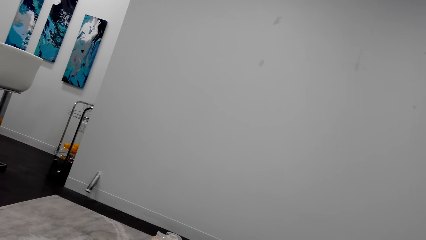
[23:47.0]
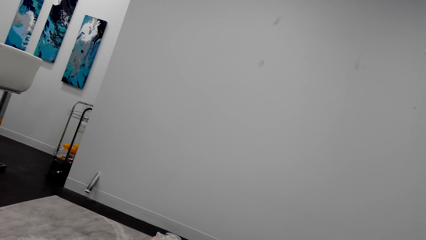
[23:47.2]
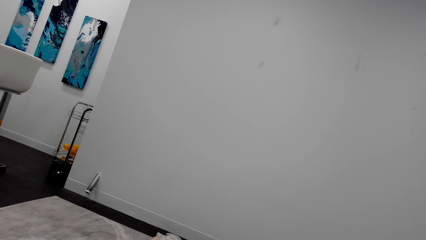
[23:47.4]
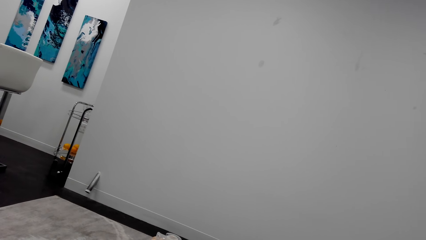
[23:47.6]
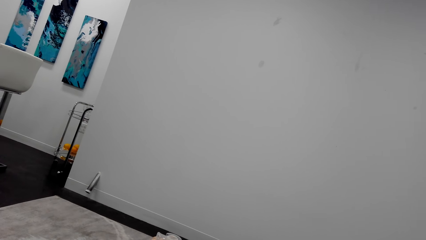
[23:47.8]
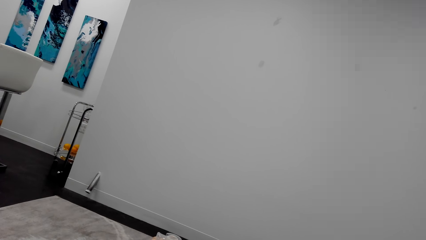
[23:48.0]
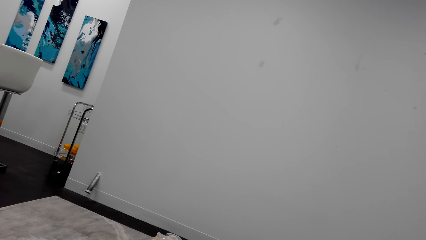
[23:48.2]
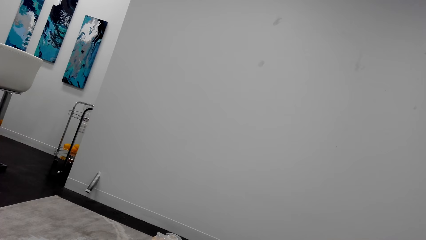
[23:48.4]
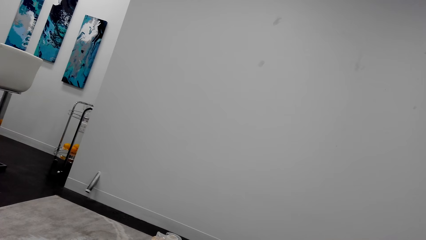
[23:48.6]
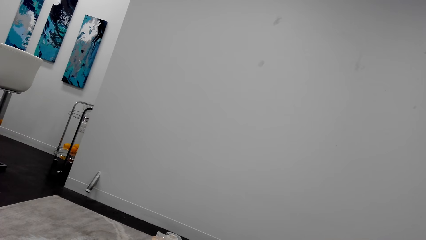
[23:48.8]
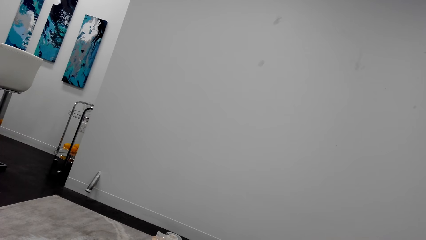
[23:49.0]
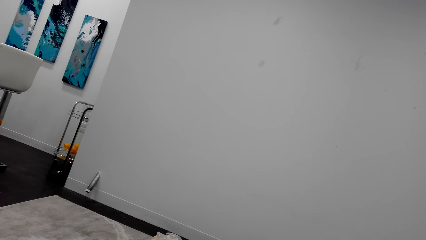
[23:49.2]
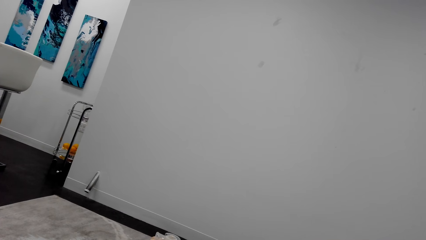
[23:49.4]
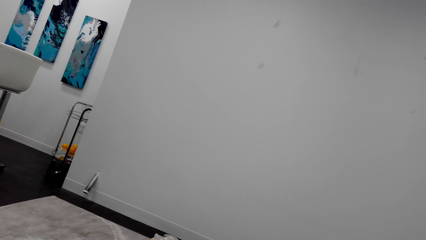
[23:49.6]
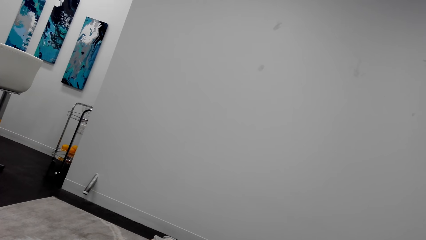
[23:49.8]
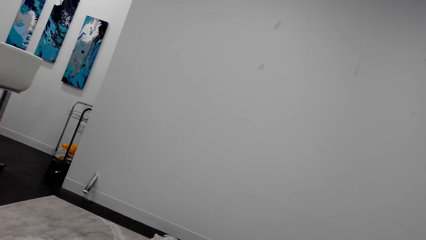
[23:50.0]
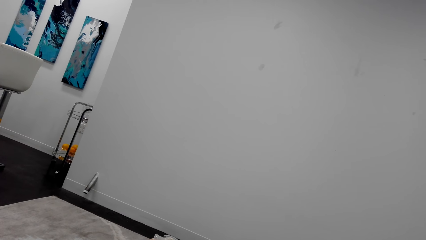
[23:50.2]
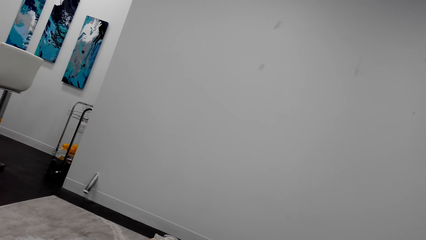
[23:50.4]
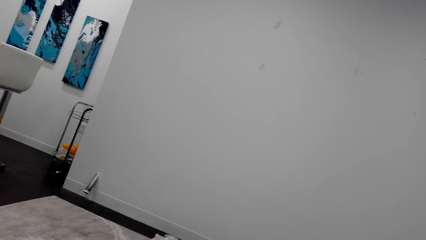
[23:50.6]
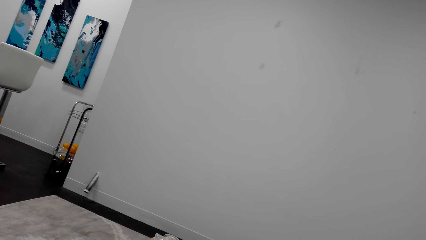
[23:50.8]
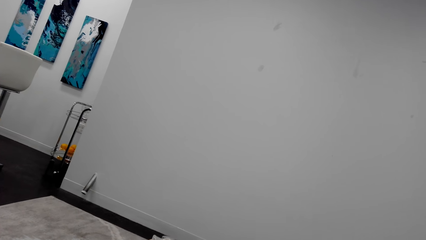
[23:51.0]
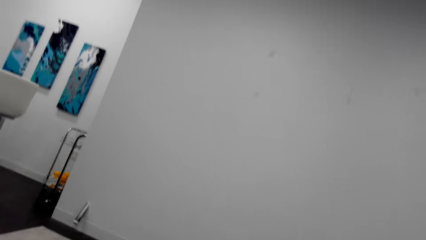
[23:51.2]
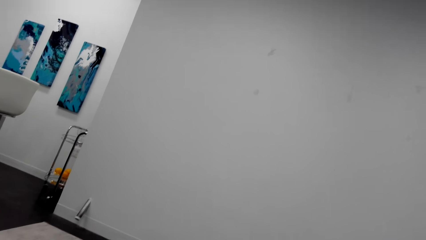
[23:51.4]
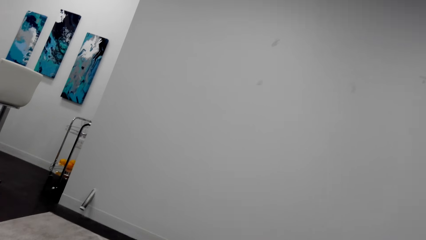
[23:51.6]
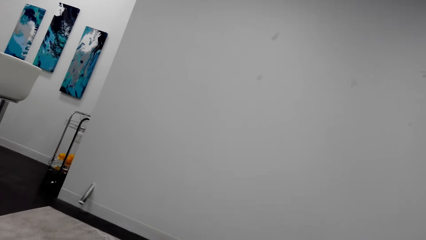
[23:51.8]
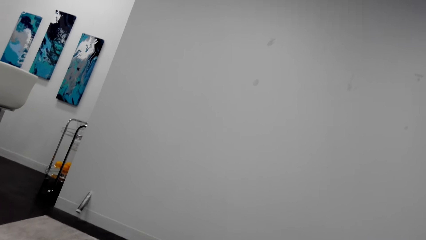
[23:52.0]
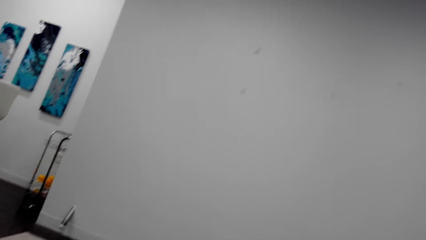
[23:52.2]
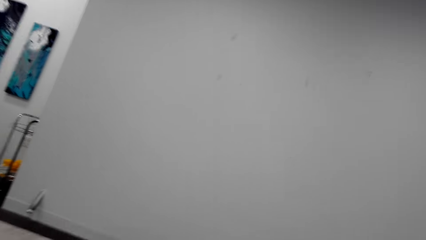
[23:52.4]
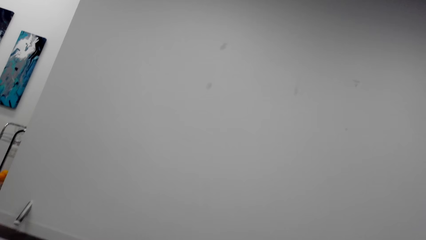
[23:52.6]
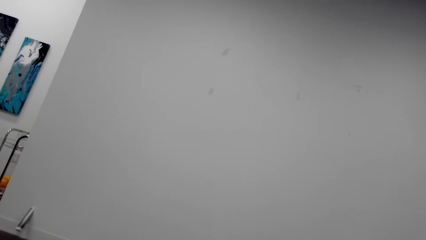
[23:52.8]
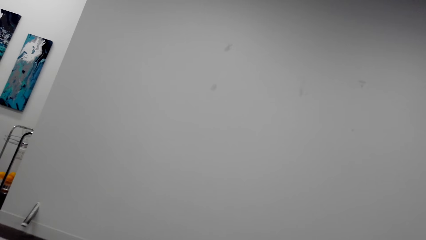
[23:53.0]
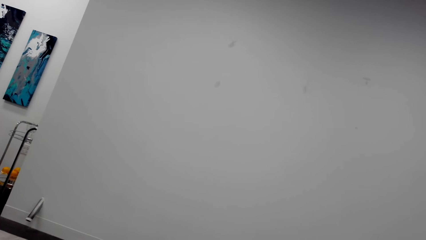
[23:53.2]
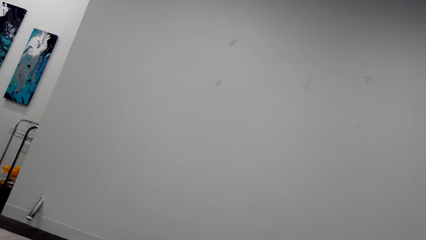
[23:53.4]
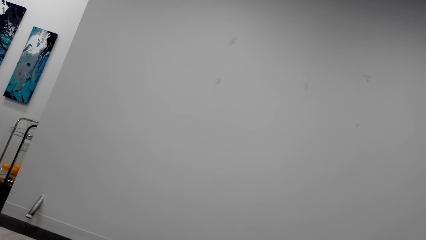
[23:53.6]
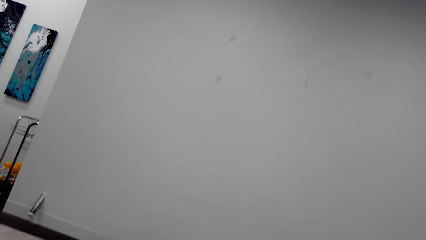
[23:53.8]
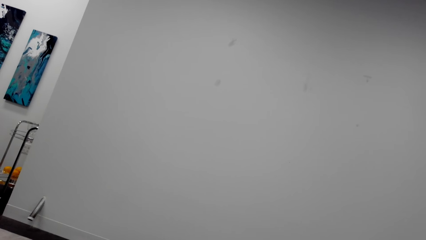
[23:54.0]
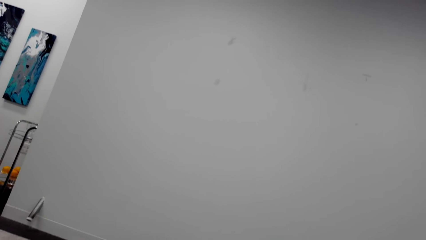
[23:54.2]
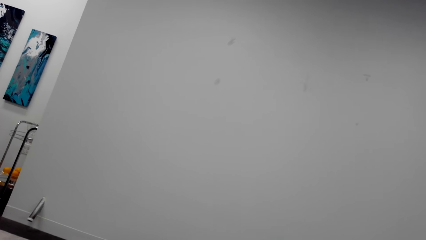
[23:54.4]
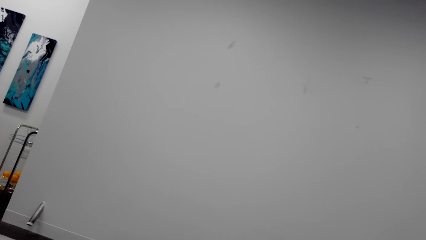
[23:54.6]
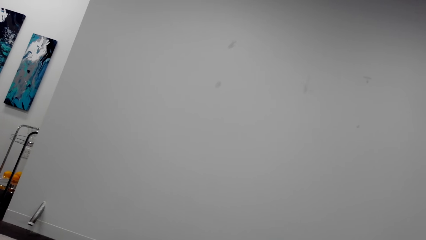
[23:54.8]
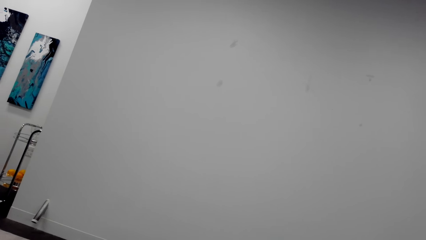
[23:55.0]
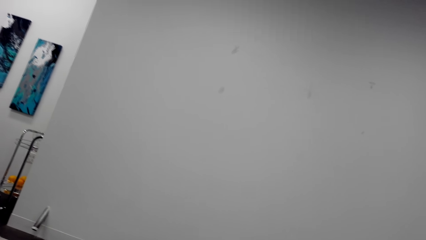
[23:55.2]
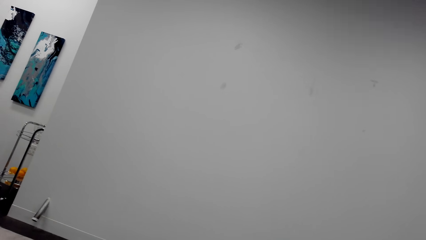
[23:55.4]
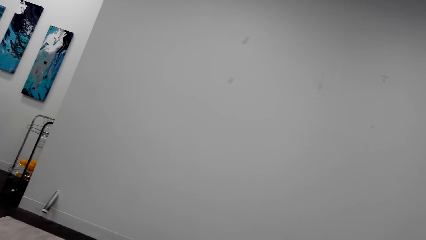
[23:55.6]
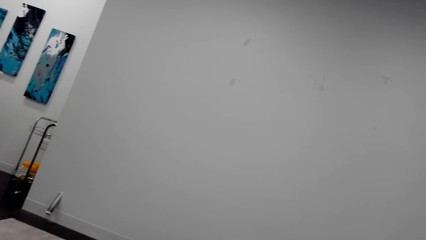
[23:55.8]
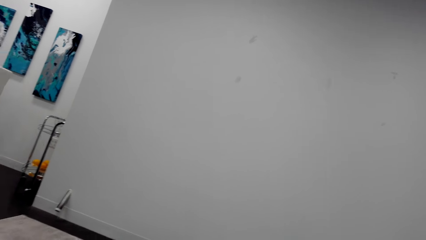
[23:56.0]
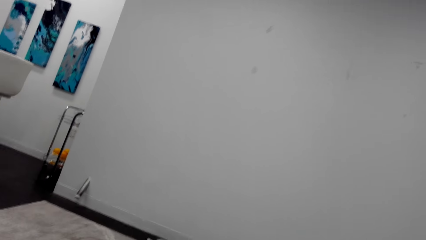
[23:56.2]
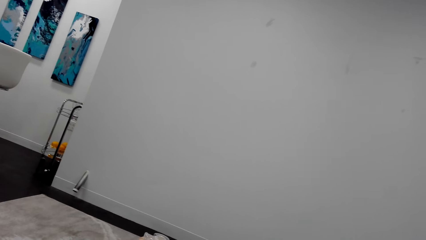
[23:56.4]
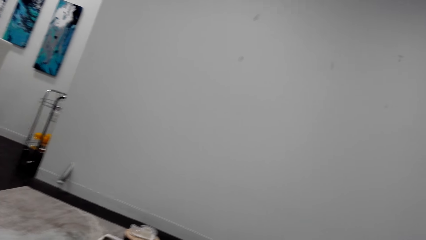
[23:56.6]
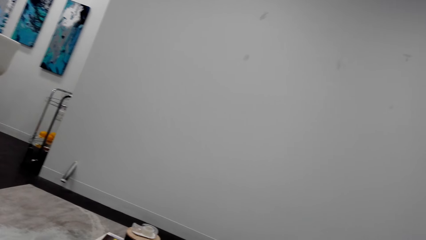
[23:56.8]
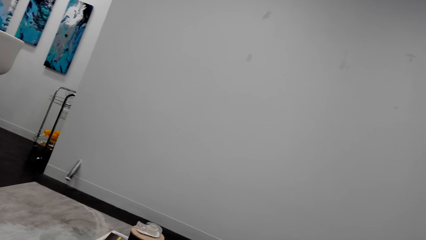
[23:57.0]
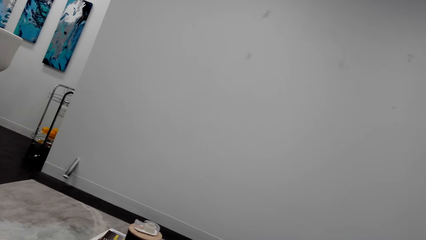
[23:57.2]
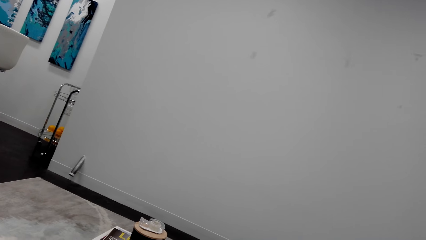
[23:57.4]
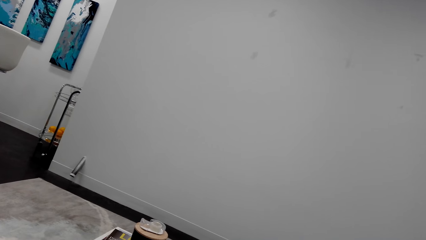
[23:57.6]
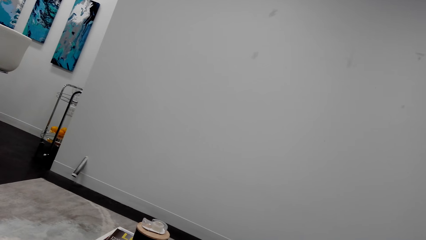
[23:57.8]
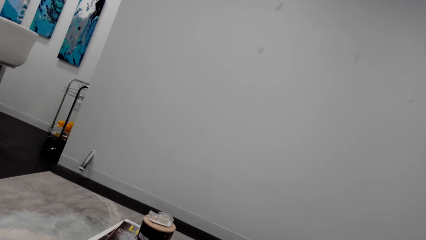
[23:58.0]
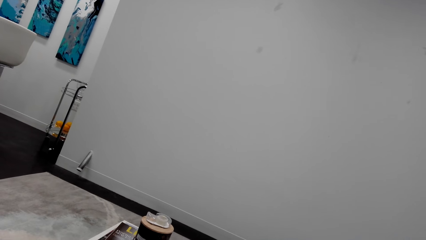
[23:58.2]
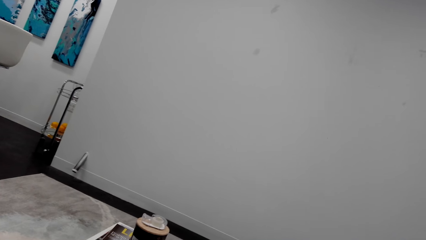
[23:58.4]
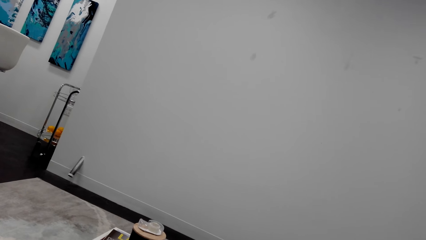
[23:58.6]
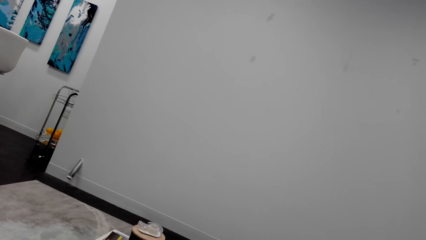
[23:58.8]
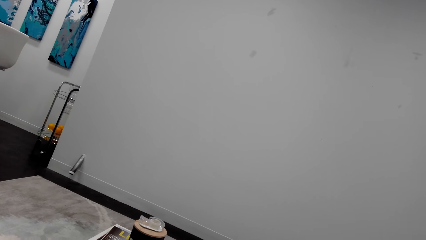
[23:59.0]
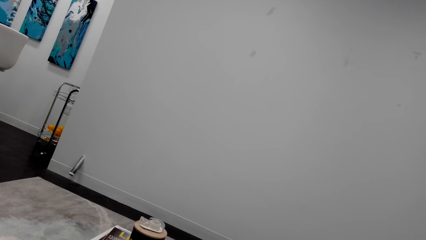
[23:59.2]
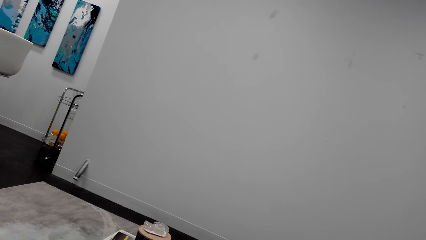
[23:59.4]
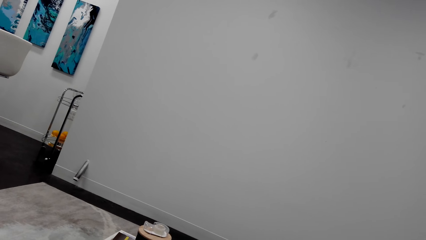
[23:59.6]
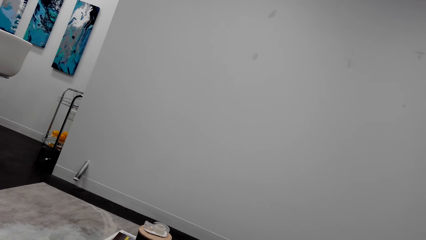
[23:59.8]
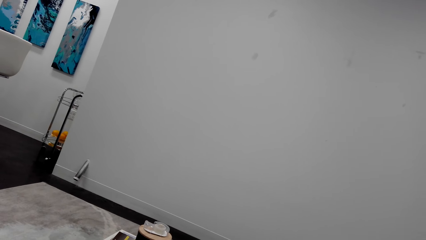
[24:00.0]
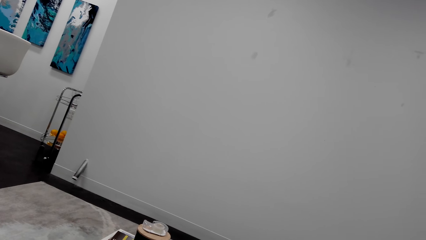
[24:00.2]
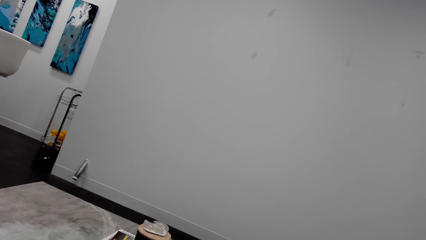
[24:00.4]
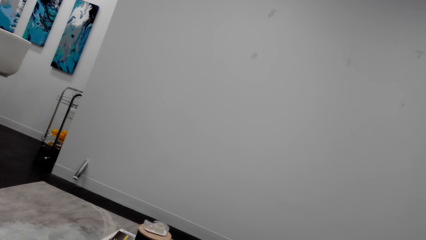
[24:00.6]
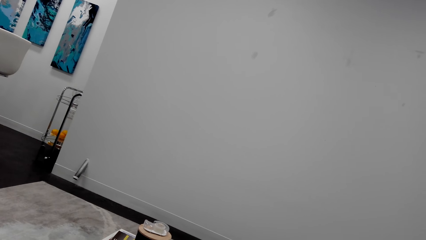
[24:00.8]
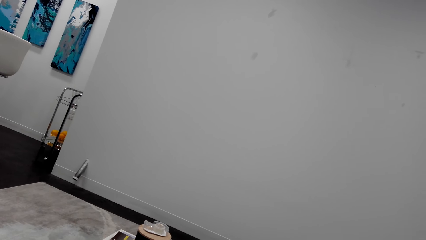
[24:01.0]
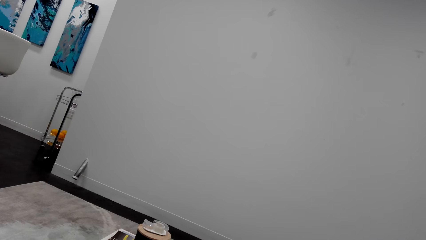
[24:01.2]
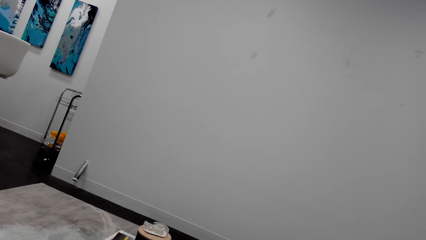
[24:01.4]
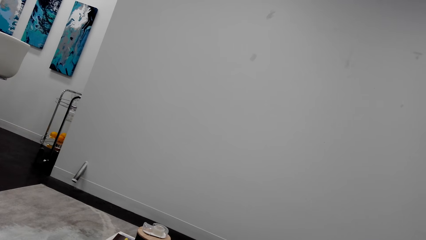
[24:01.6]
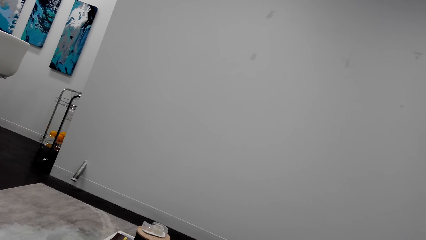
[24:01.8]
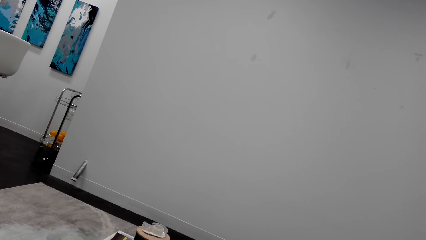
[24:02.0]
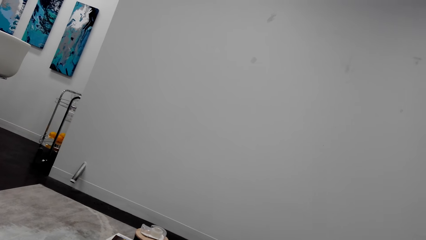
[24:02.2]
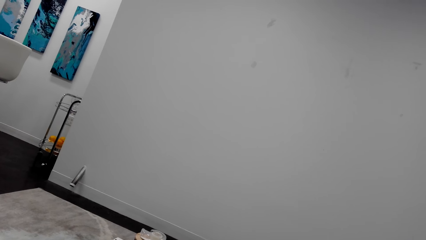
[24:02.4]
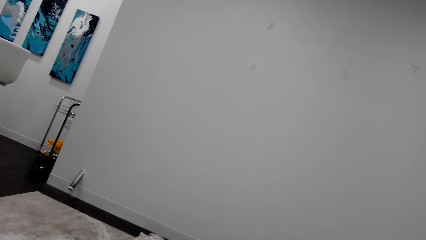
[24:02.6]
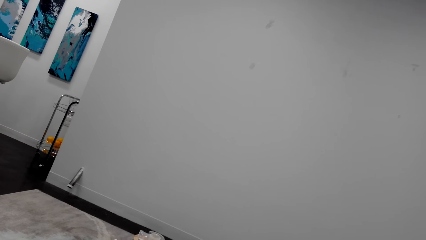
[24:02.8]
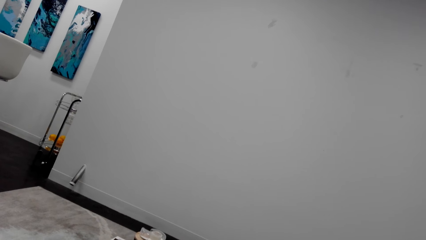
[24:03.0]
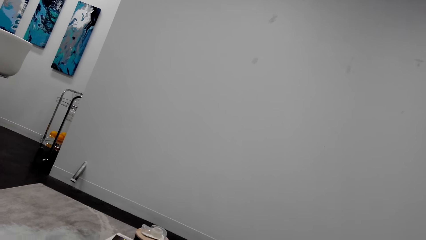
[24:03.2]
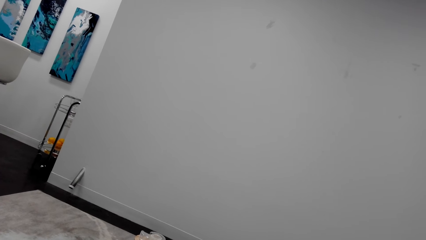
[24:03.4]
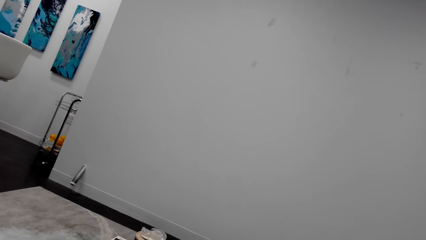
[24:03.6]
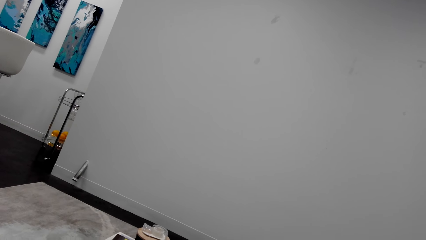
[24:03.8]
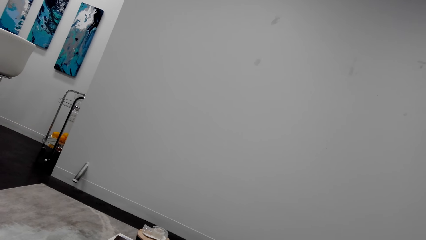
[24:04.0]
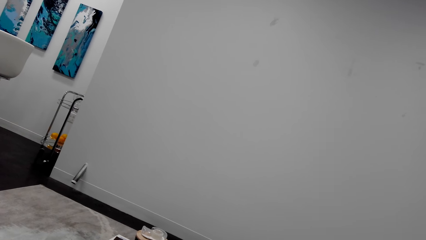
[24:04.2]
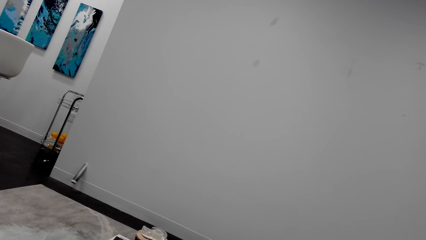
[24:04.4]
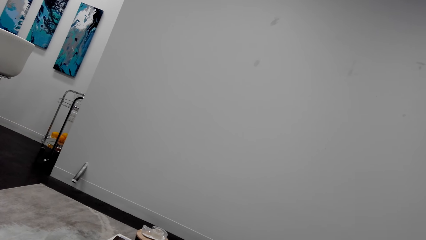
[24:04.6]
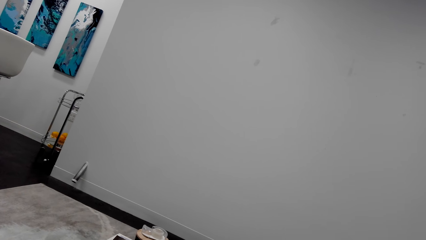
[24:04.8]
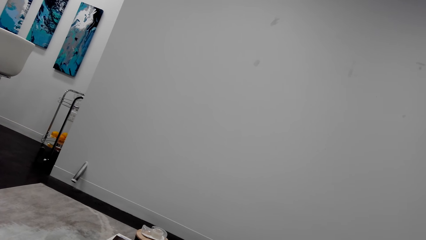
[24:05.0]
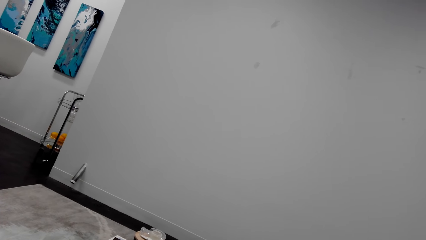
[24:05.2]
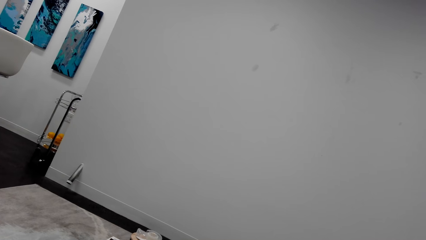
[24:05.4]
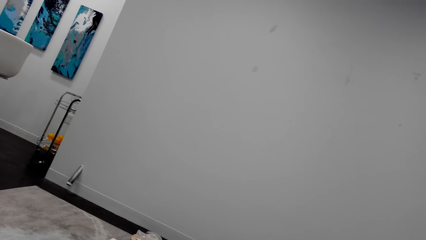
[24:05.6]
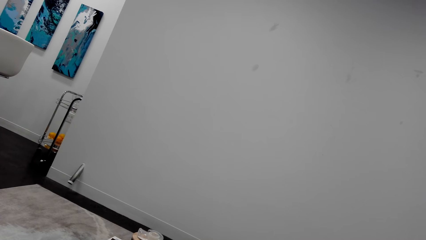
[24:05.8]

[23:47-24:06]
The camera wearer looks around a room. They converse.
